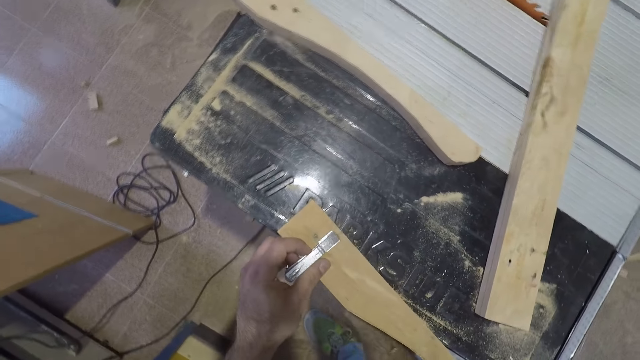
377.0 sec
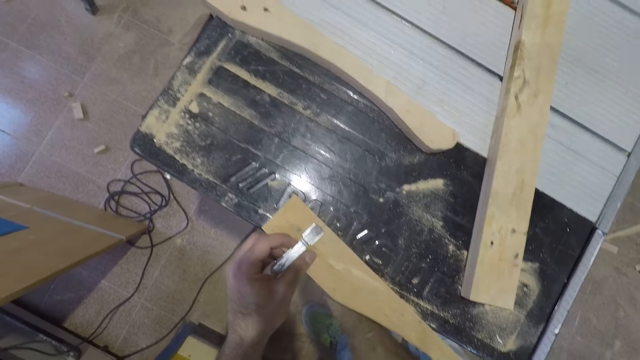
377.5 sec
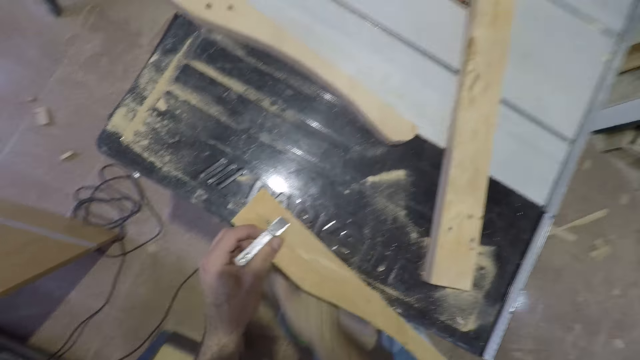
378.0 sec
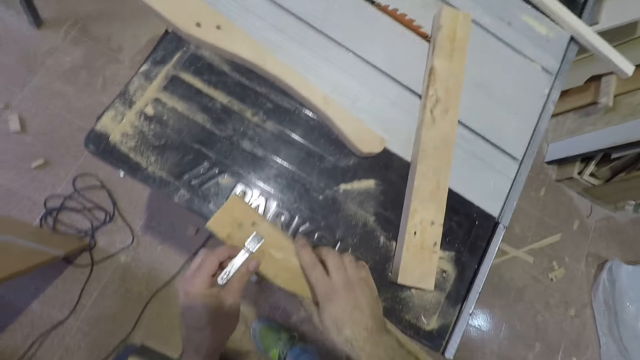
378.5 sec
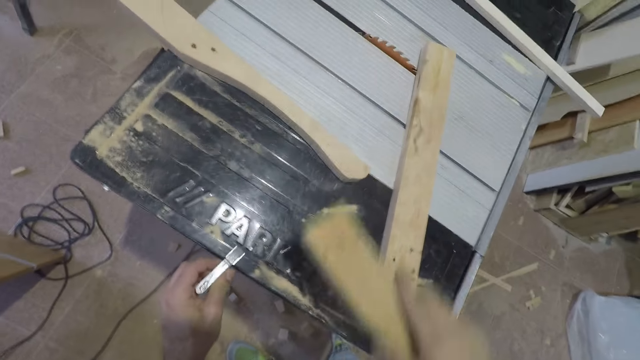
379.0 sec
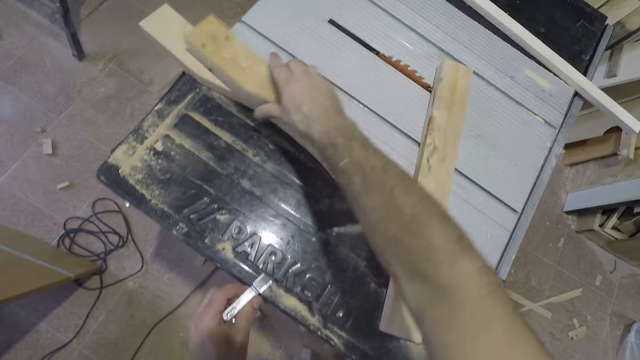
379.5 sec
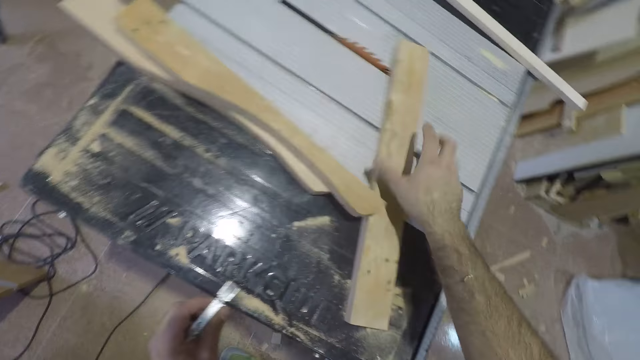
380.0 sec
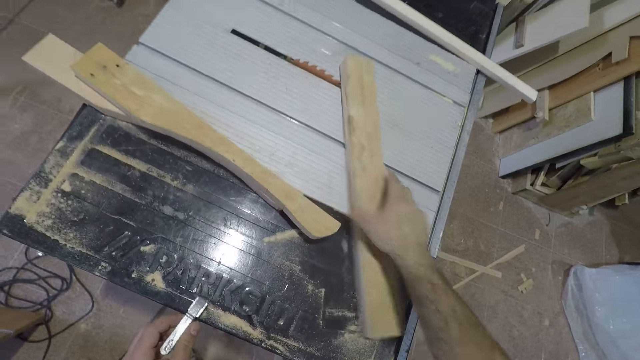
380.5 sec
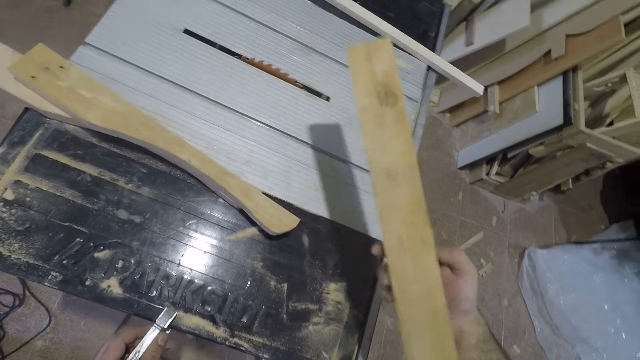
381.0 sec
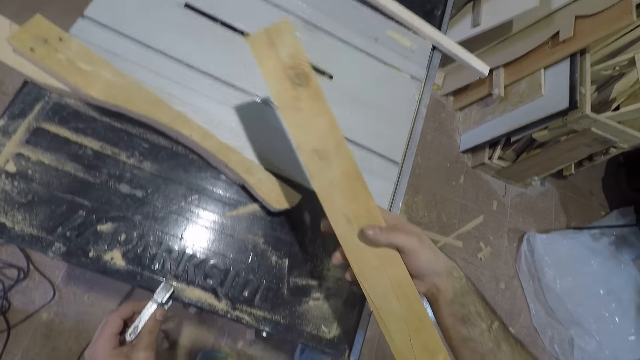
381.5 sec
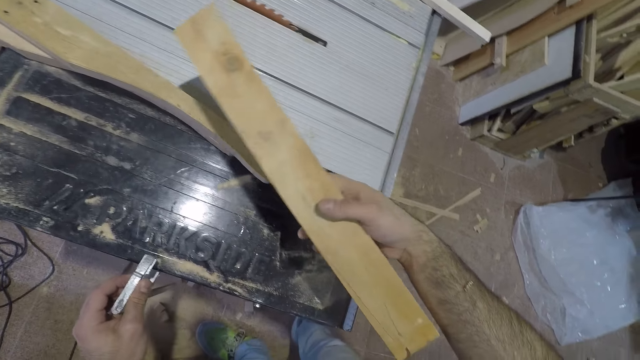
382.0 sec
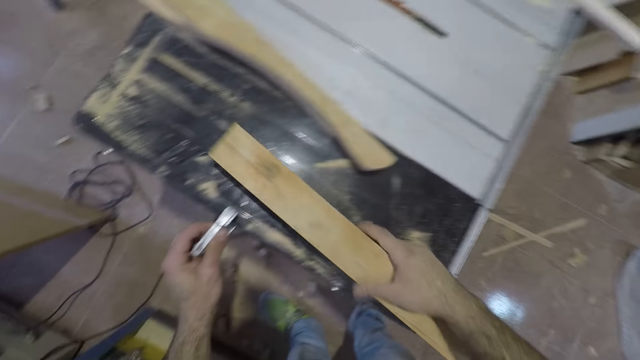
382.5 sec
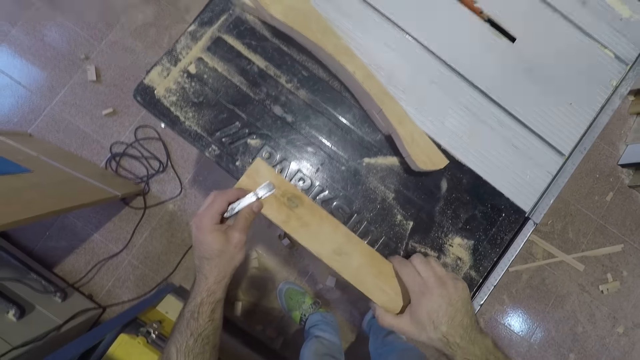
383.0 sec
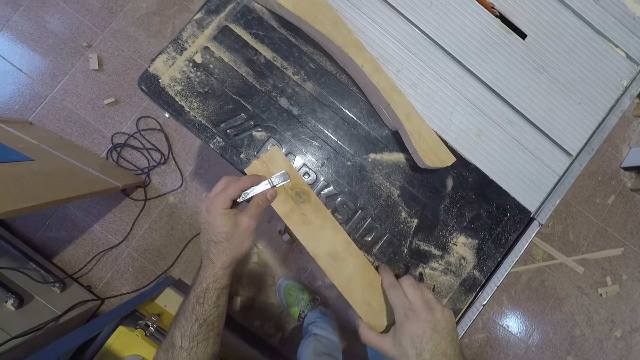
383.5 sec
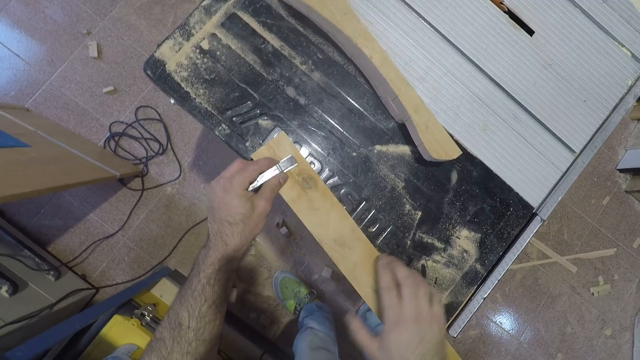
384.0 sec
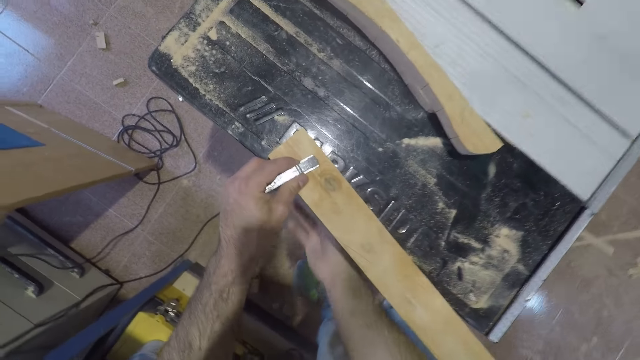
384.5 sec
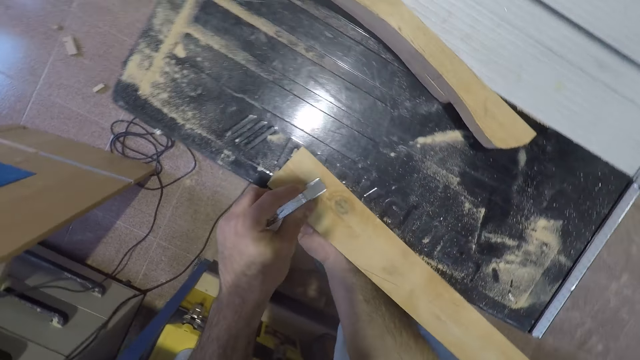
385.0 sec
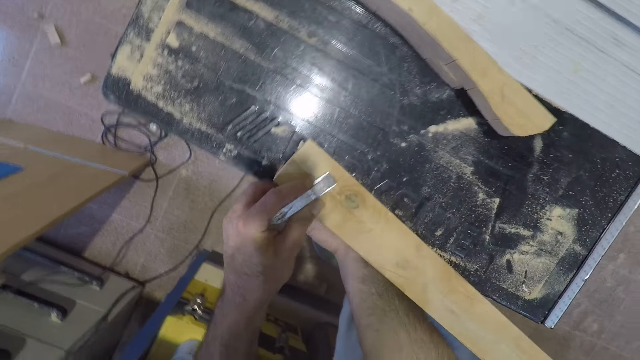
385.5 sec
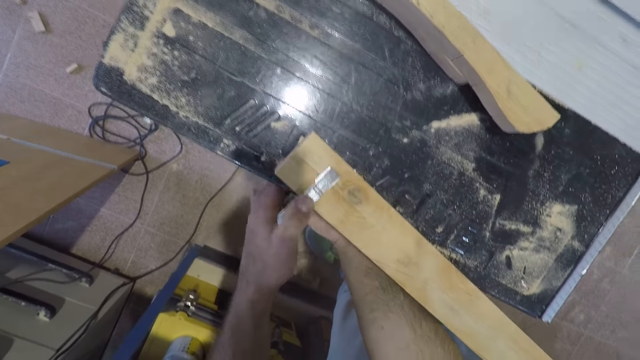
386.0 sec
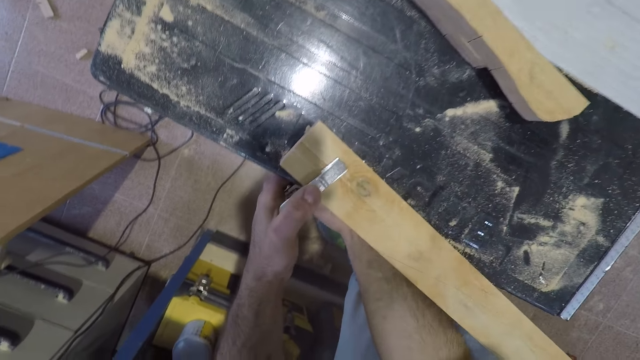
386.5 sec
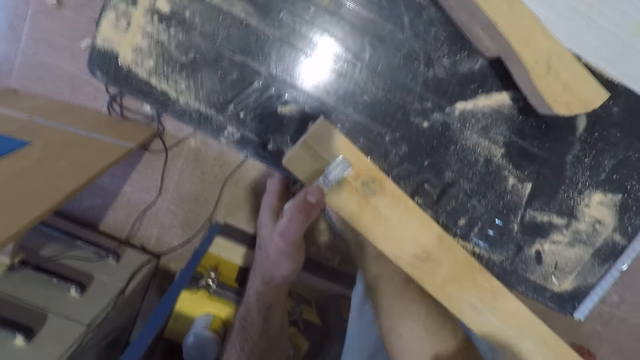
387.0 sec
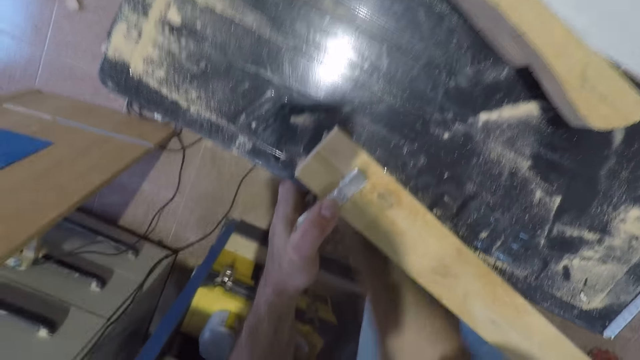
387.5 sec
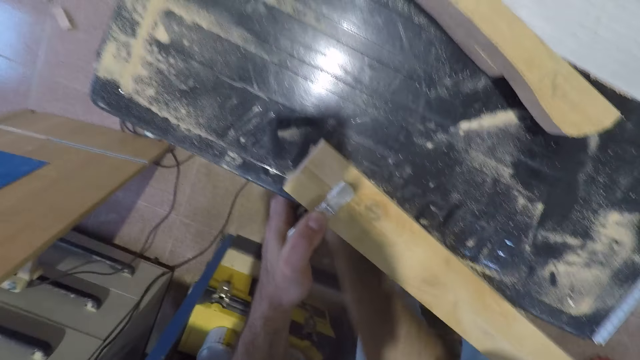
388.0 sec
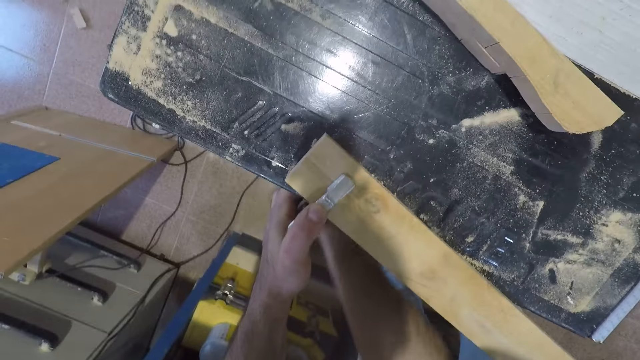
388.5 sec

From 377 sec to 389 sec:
The camera wearer unclamps the piece of wood from the table. They remove the wood from the G clamp. They drop the wood on another wood on the work bench. They pick up a piece of wood from the table. They put the piece of wood on the table. They fix the wood in the G clamp at the edge of the work bench. They tighten the G clamp to the work bench.

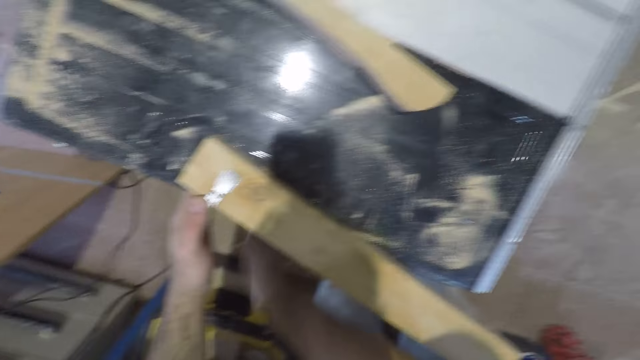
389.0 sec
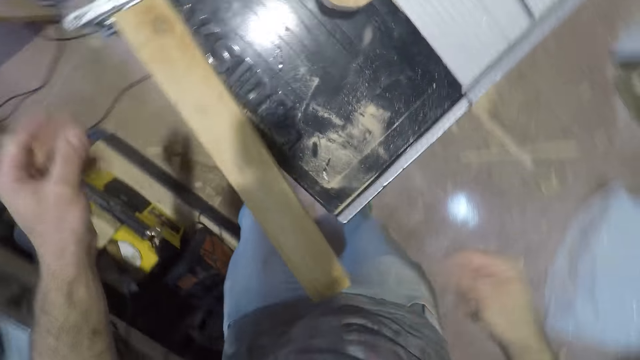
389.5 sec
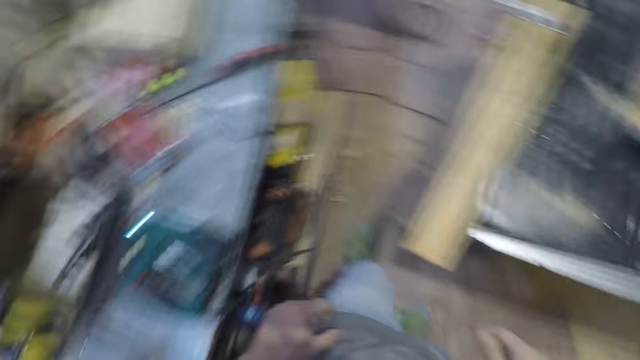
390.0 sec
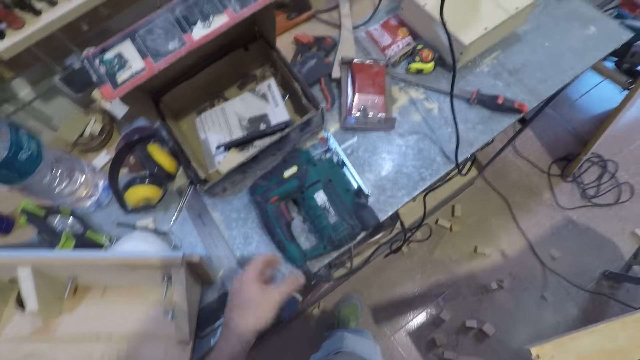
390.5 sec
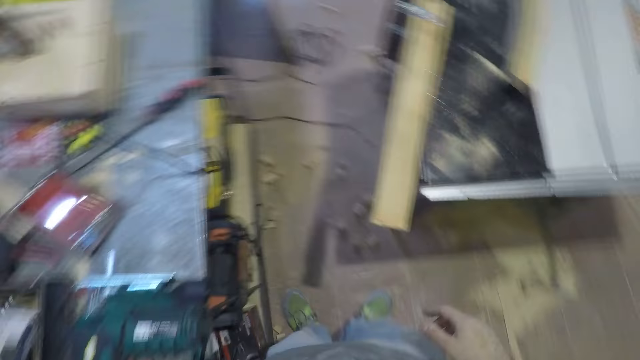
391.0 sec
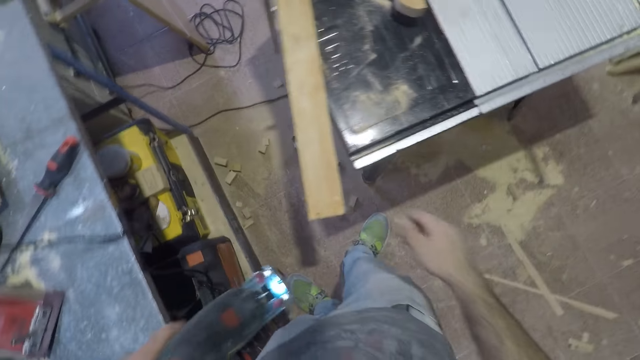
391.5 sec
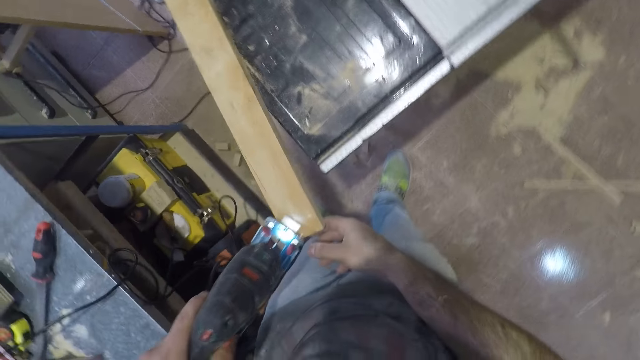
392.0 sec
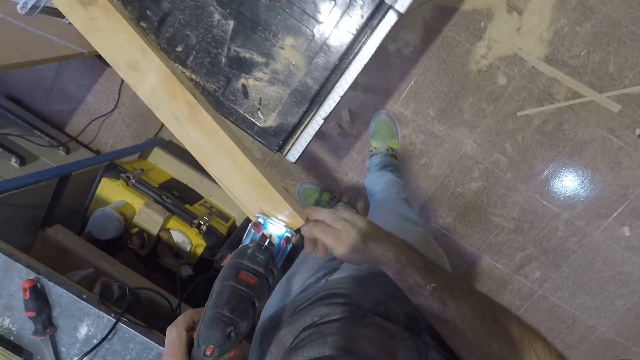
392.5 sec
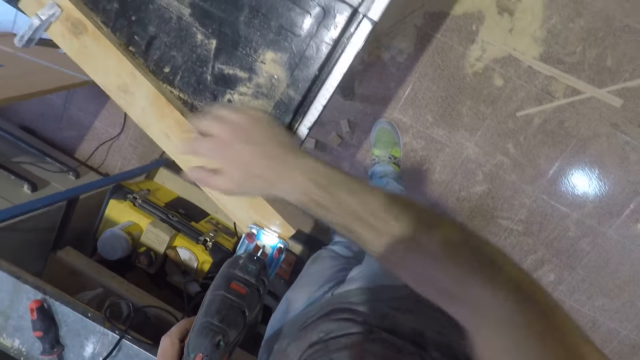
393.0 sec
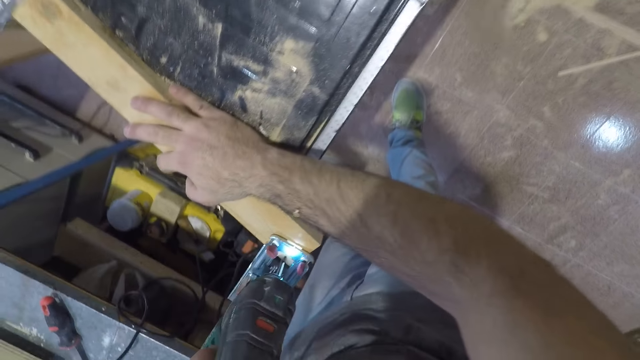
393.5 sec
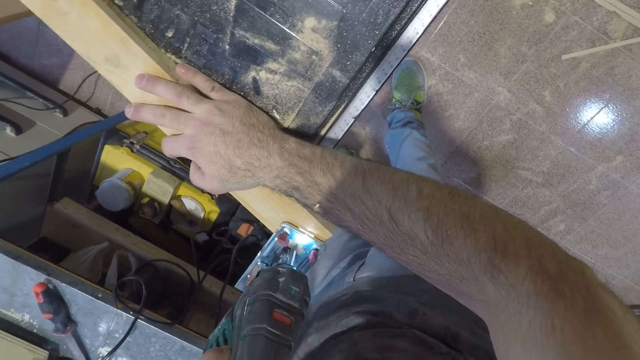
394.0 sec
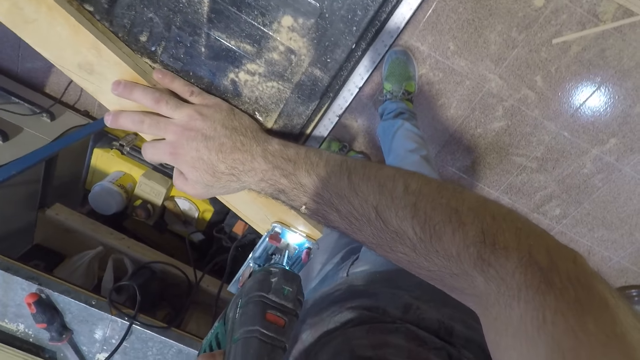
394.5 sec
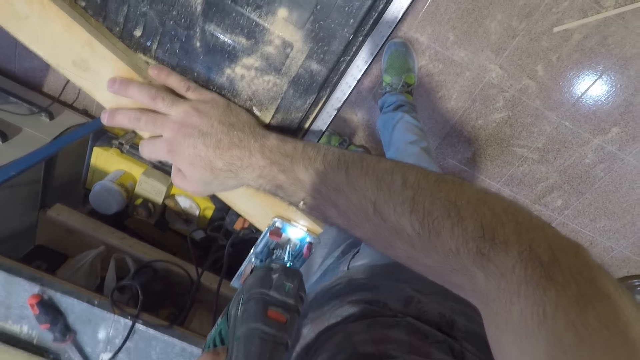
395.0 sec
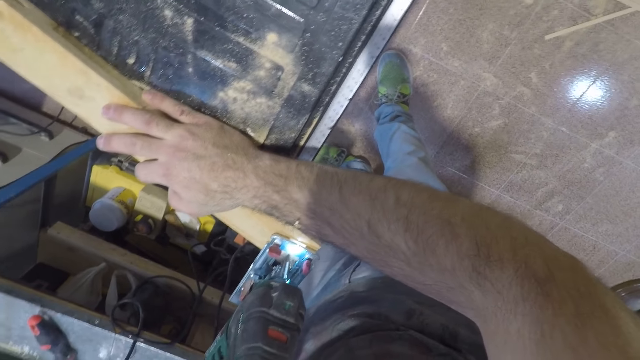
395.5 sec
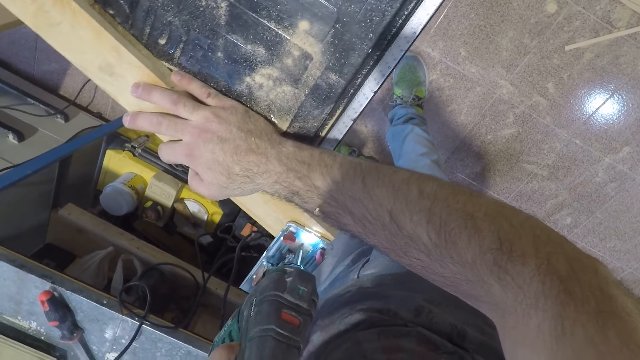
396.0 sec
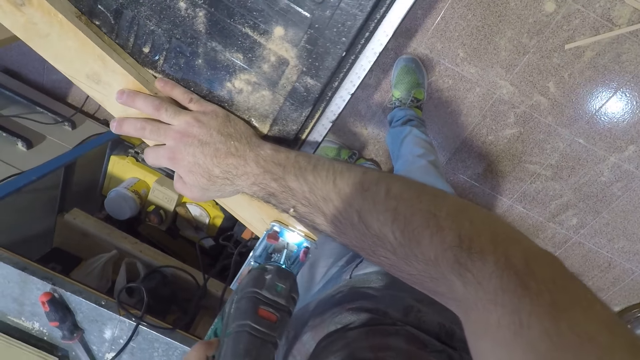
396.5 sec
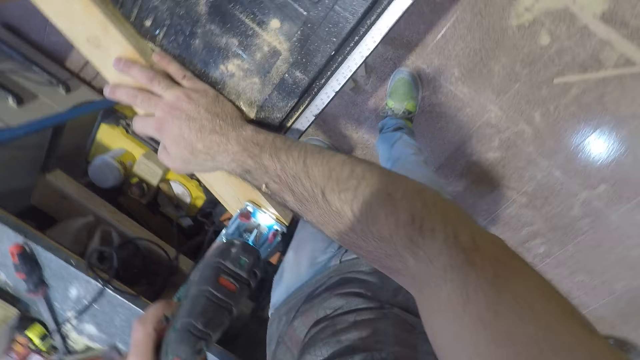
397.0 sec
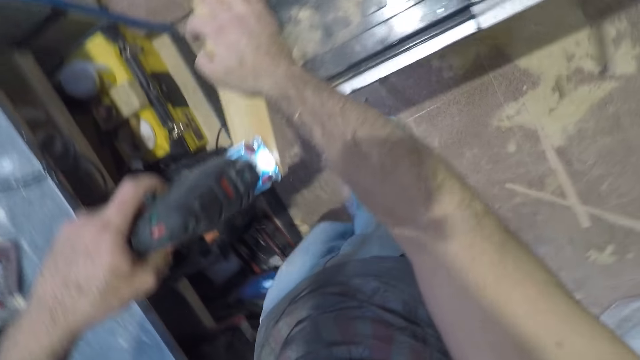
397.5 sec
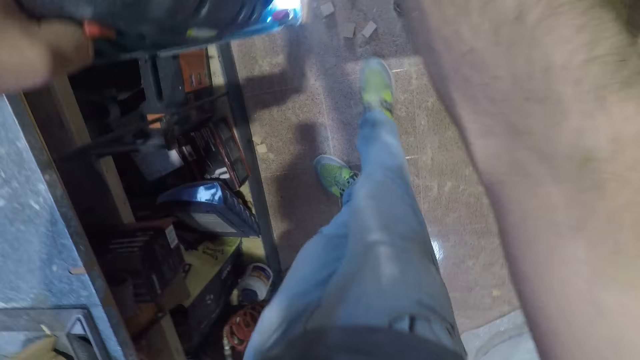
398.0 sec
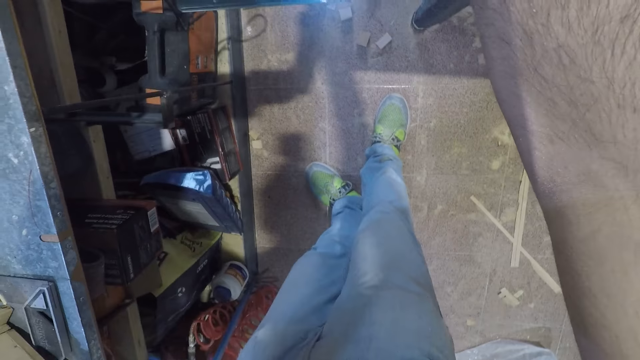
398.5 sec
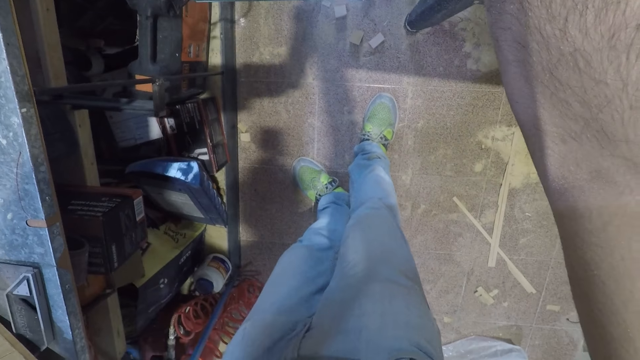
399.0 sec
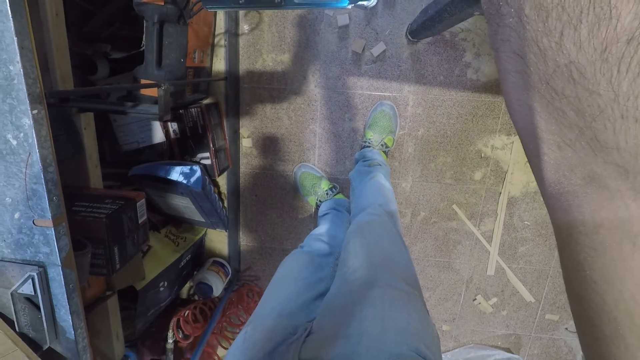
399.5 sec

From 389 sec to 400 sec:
The camera wearer picks up an electric jigsaw or wood cutter from the table. He cuts the wood clamped to the work bench. He touches the piece of wood with his right hand, puts his right hand on the piece of wood, and presses the wood to the work bench. He cuts the wood with the wood cutter.
